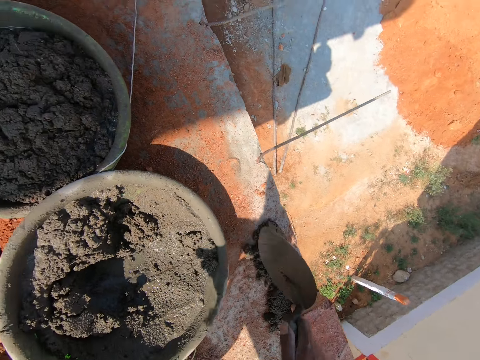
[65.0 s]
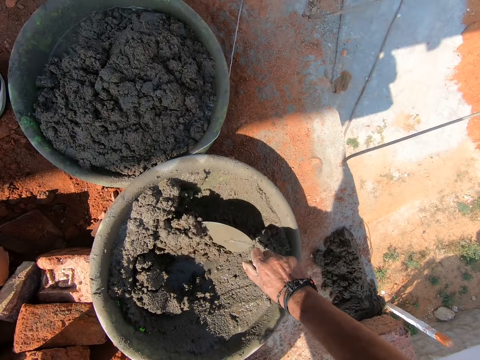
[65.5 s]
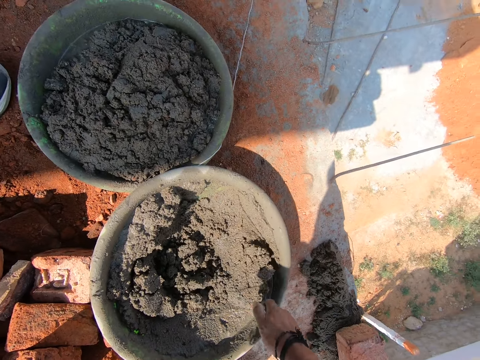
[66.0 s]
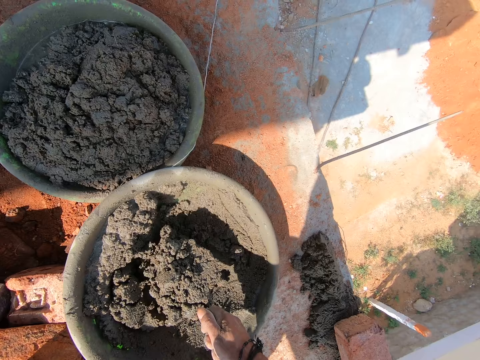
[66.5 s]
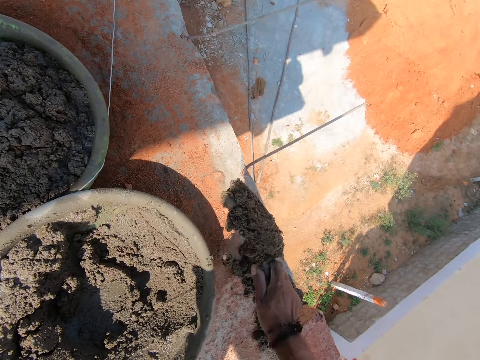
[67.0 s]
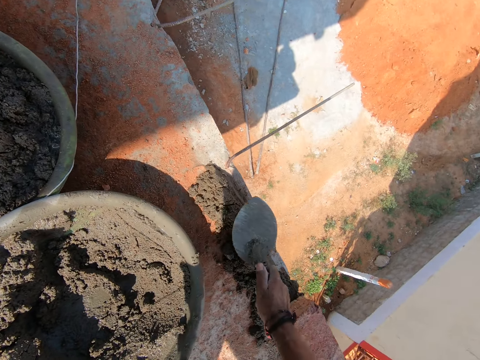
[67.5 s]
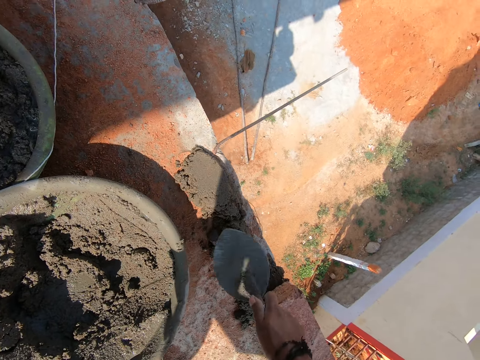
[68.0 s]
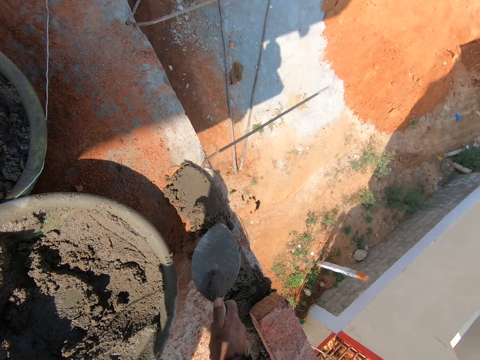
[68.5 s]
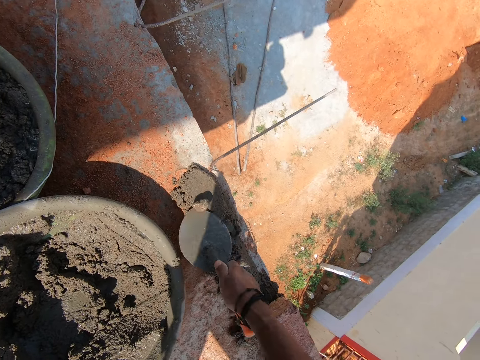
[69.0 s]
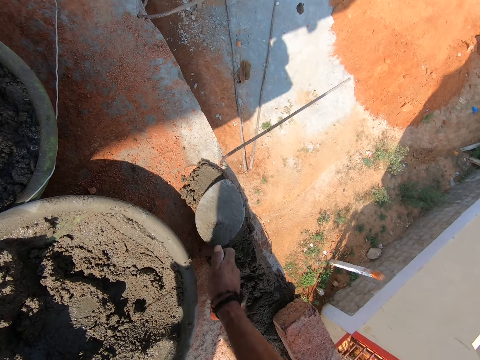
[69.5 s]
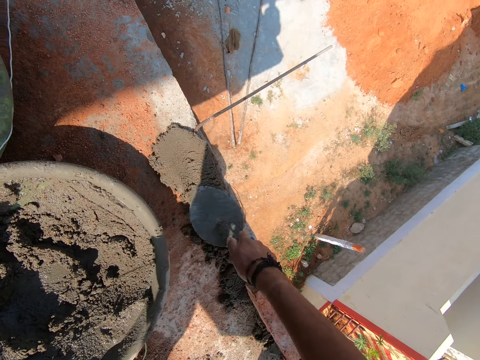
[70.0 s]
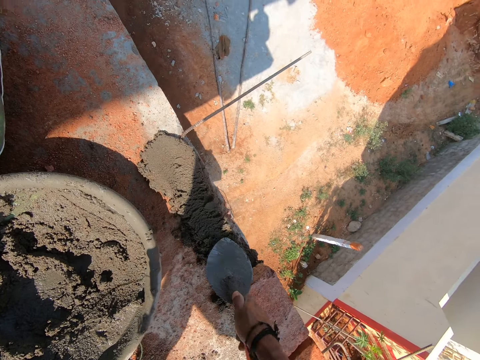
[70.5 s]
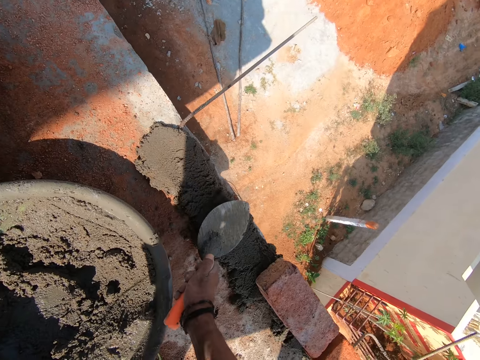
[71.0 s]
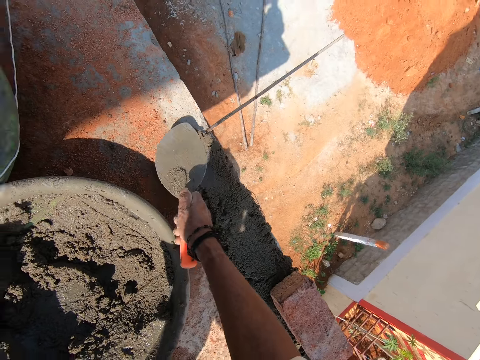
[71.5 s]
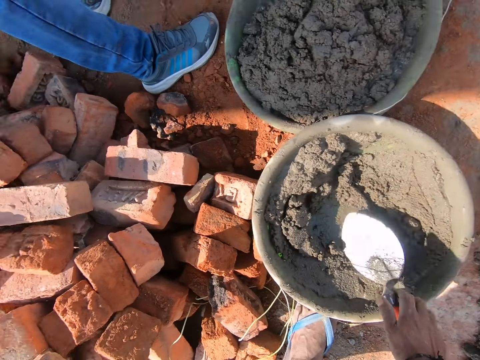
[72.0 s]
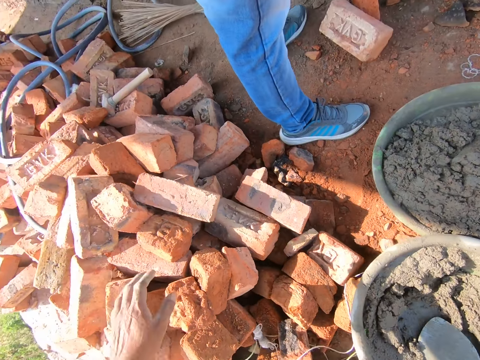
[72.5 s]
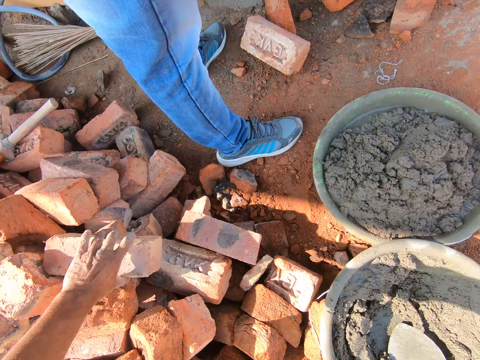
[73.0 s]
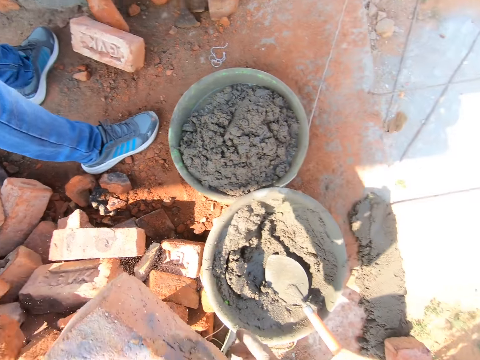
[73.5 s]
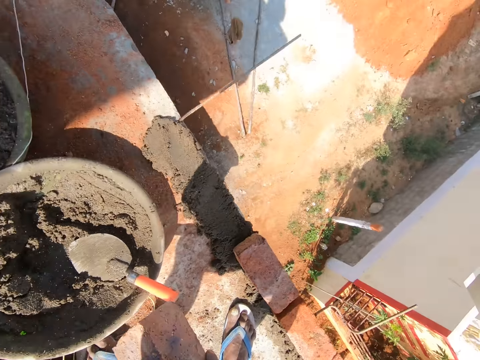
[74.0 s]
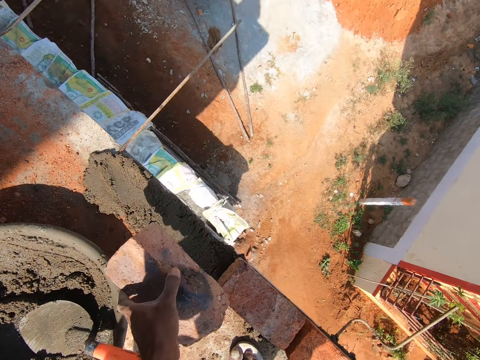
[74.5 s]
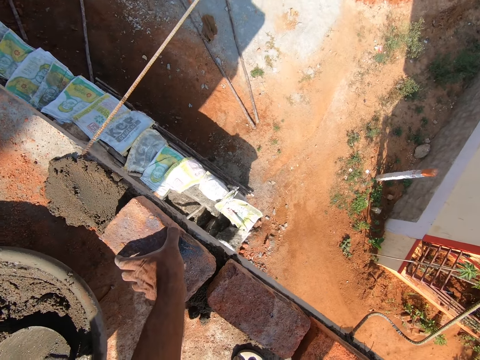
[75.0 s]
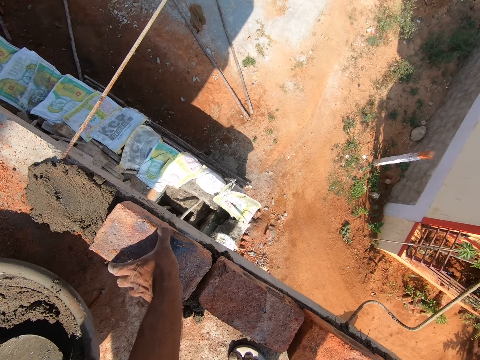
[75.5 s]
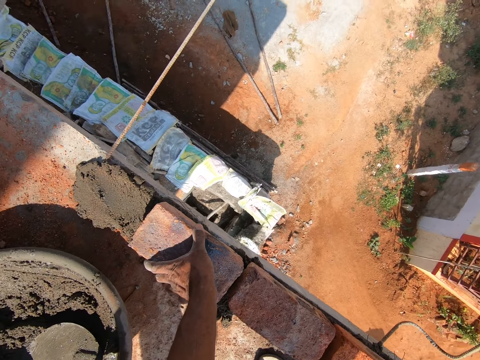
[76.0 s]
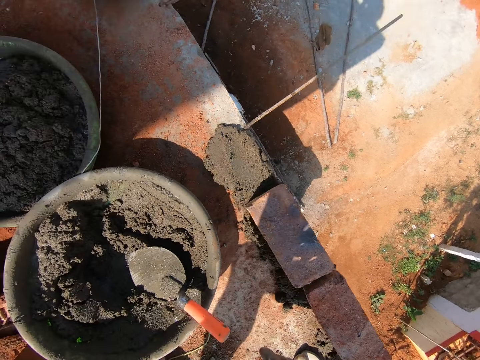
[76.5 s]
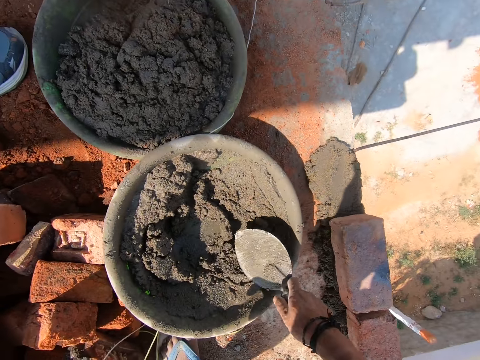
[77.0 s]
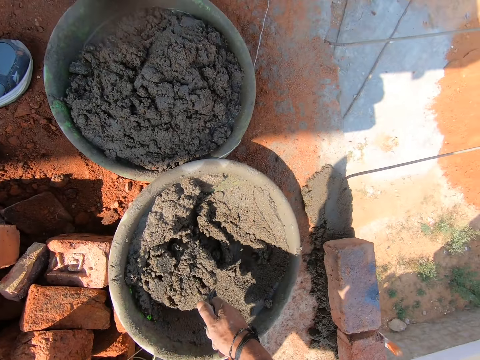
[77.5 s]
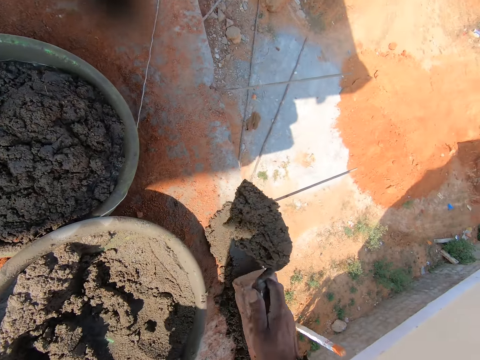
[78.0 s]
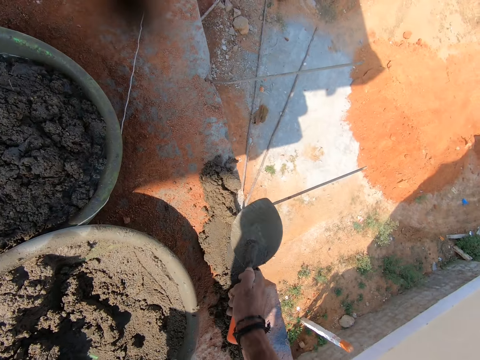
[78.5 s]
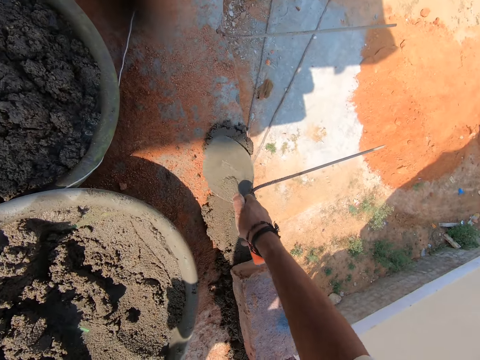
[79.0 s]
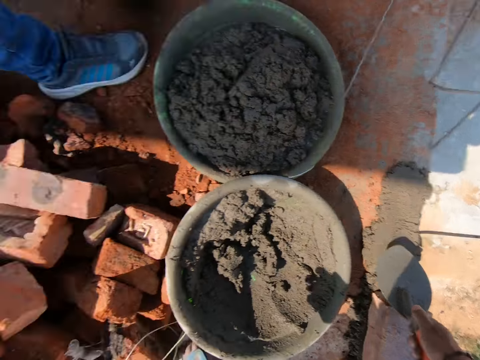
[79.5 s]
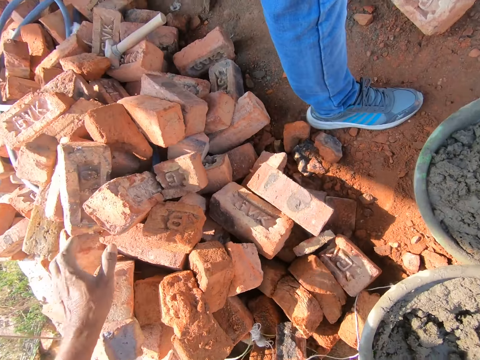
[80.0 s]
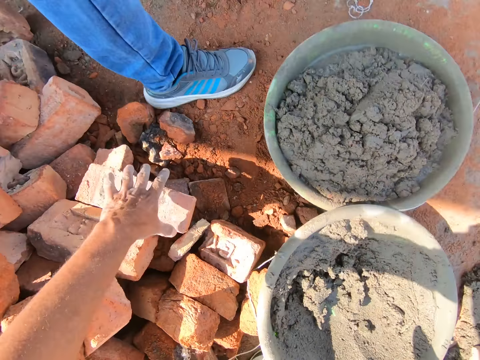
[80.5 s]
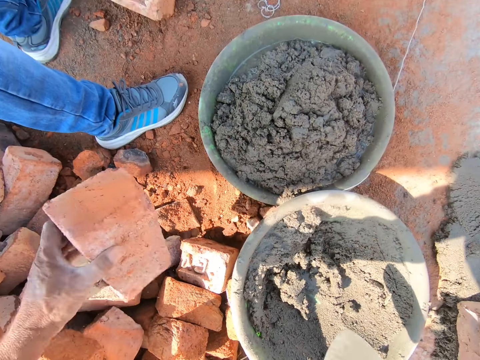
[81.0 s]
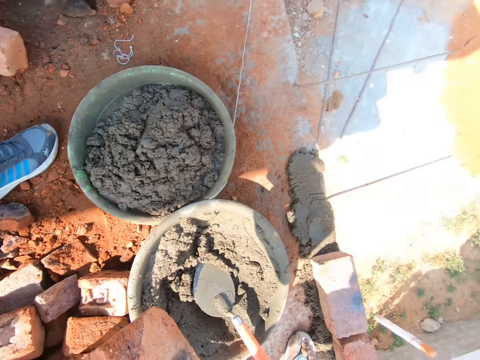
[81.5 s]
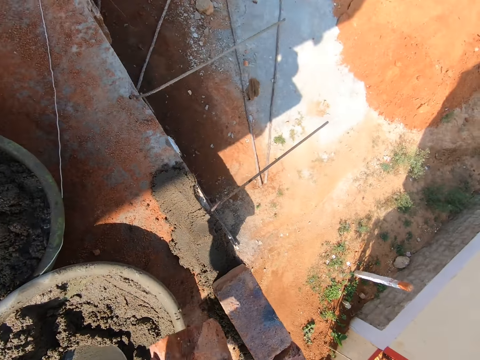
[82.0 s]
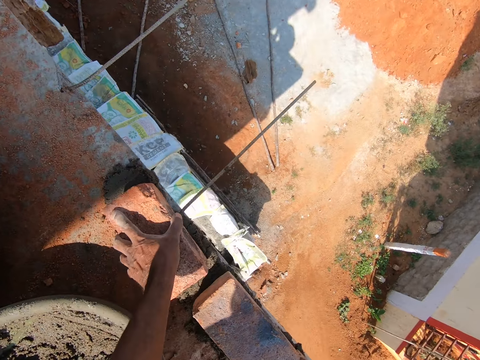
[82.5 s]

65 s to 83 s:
The camera wearer places the concrete on the floor. He mixes the concrete with the trowel. He fetches the concrete with the trowel. He places the concrete on the floor. He spreads the concrete on the floor with the trowel. He removes stones from the concrete with the trowel. He throws a rock up and throws the rock down. He spreads the concrete on the floor with the trowel. He moves the trowel up. He places the trowel in the basin. He moves a hand down. He holds a brick. He picks up the brick with his left hand. He moves towards the basin. He places the brick on the concrete. He holds the trowel and moves a hand back. He picks up the trowel. He fetches the concrete with the trowel. He places the concrete on the floor. He spreads the concrete on the floor with the trowel. He looks aside. He moves a hand forward. He holds the brick. He picks up the brick with his left hand. He places the trowel in the basin.

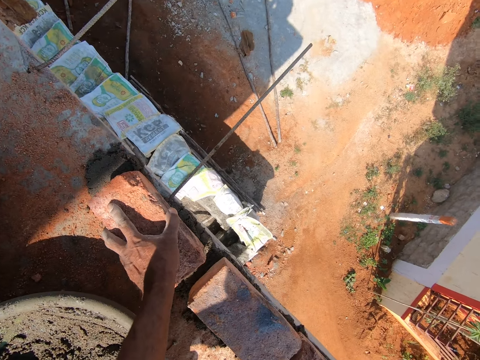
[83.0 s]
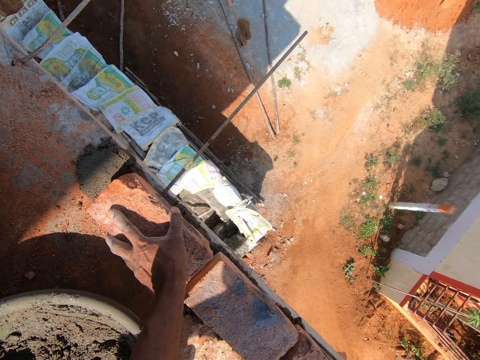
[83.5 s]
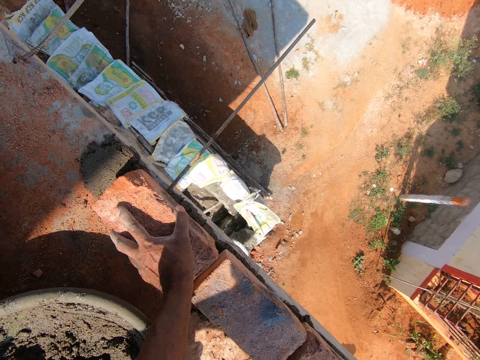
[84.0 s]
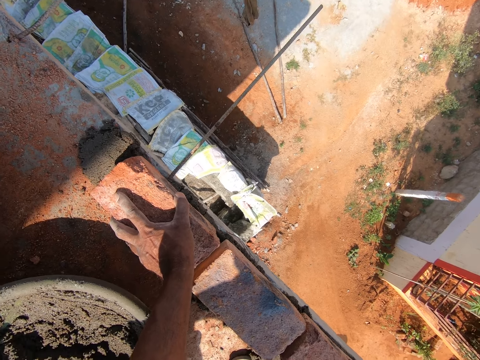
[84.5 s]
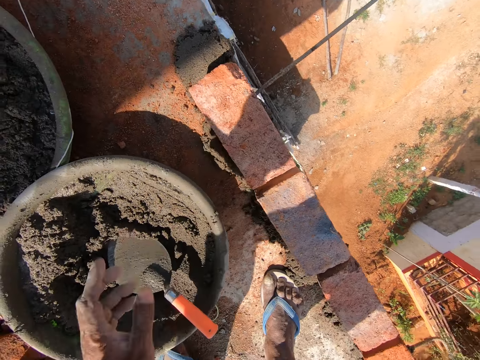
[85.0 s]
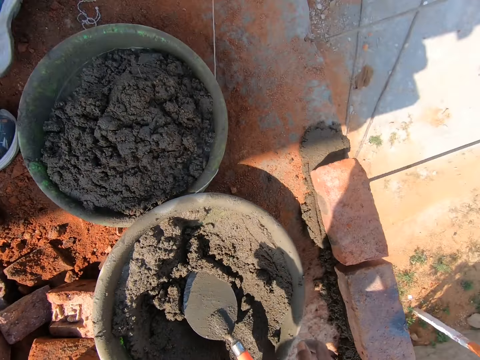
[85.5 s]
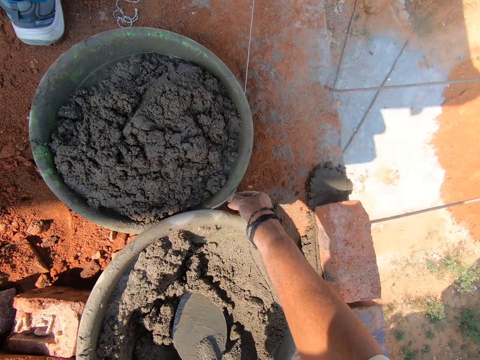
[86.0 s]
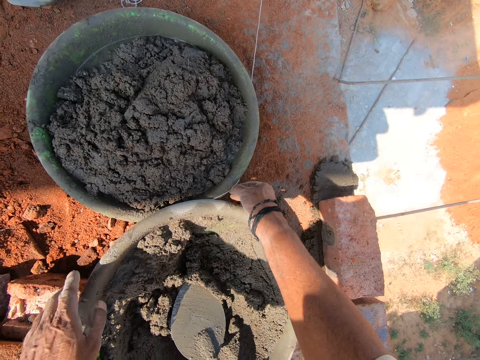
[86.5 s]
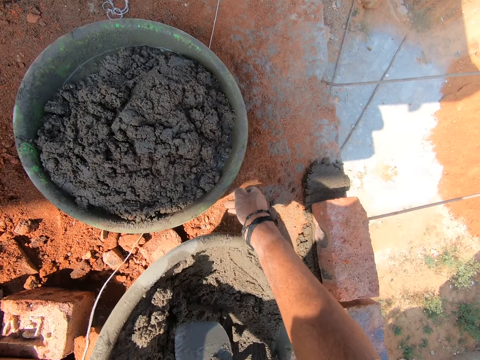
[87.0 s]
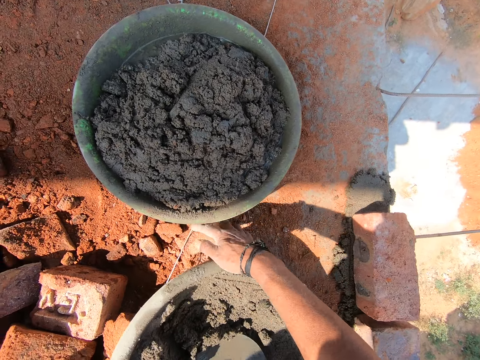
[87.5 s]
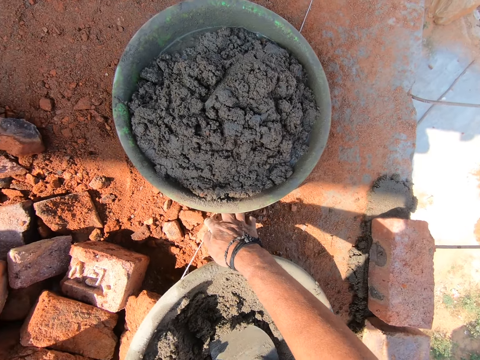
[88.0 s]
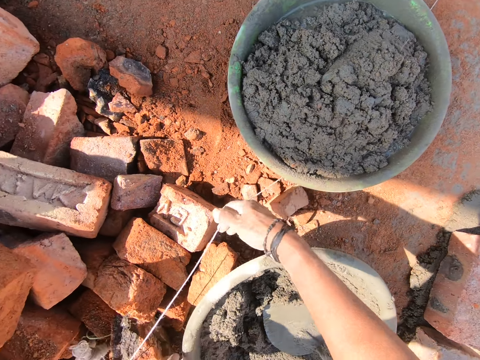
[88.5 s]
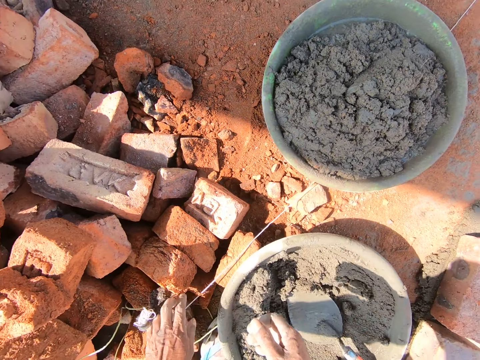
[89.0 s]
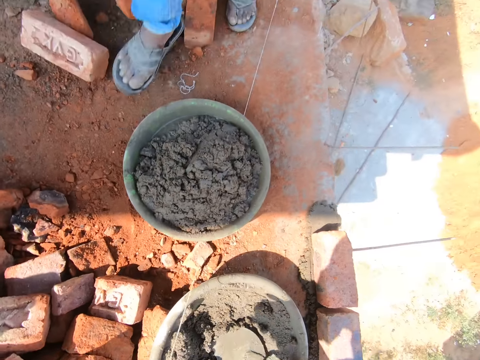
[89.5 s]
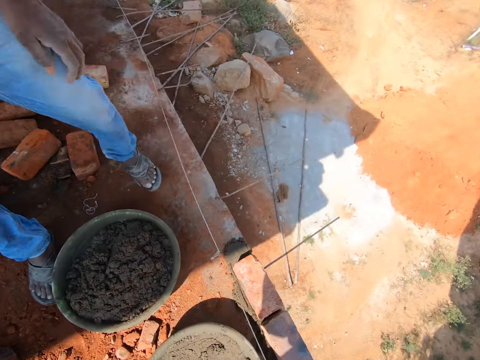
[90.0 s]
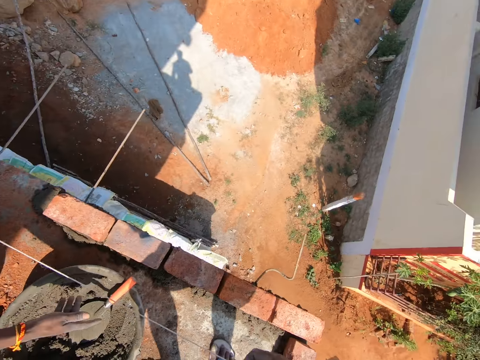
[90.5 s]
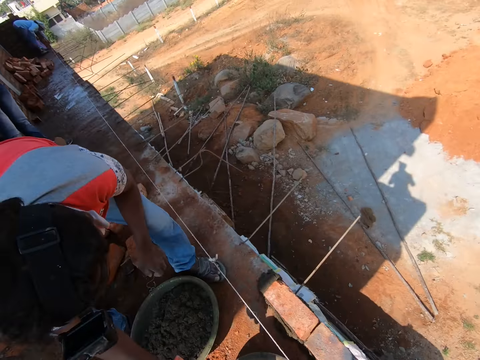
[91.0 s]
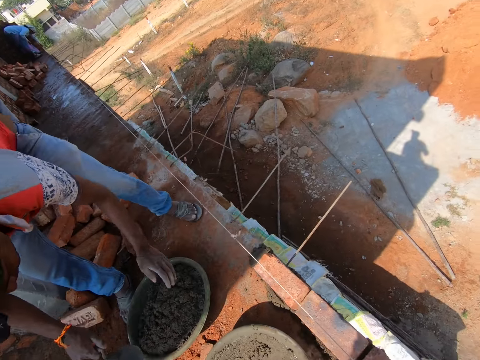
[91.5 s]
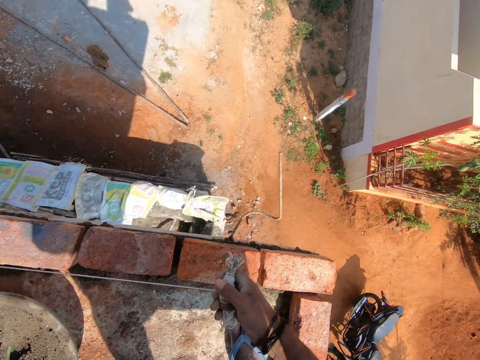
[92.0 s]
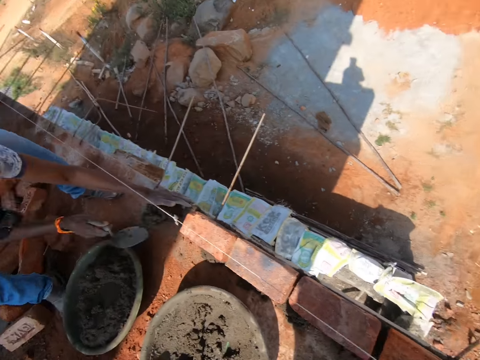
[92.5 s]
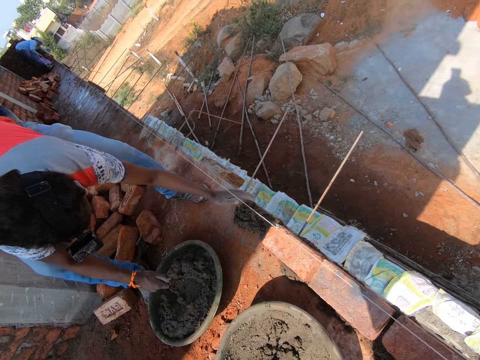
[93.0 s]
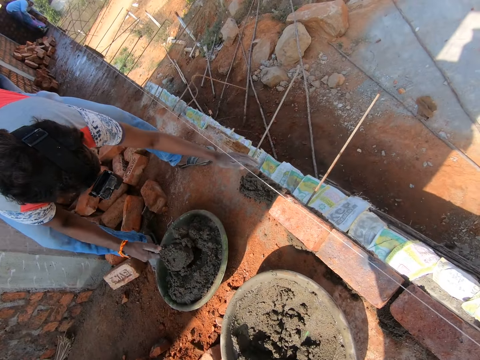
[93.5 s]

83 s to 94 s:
The camera wearer places the brick on the concrete. He moves the brick. He lifts a hand up and moves a hand forward. He holds the basin with his left hand. He moves the basin towards himself. He holds the string. He pulls the string. He moves the string up. He picks up the plumb bob. A man walks towards the camera wearer. The camera wearer moves the string forward. The man picks up the trowel. The man fetches concrete with the trowel. The camera wearer pulls the string. He talks to another man. The first man fetches concrete with the trowel.
